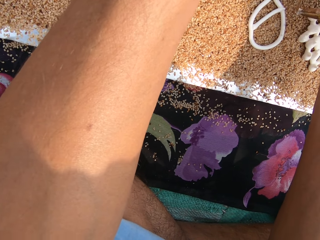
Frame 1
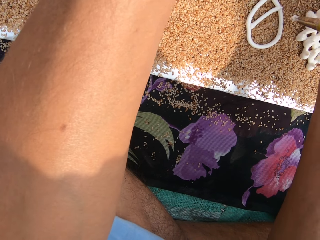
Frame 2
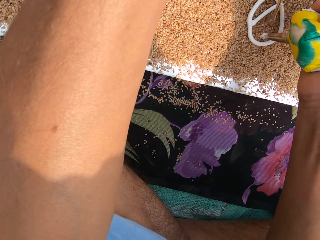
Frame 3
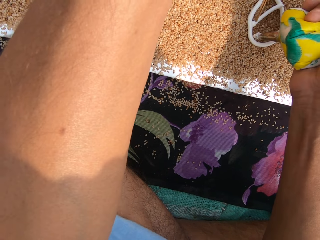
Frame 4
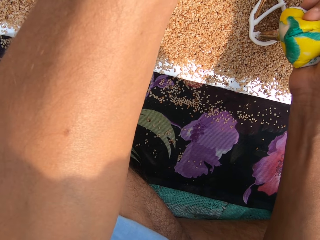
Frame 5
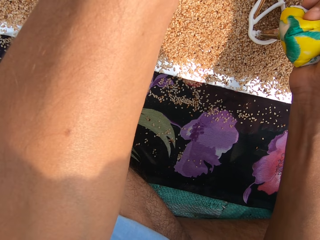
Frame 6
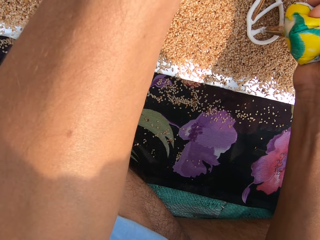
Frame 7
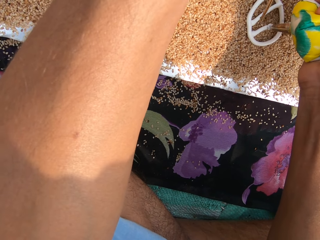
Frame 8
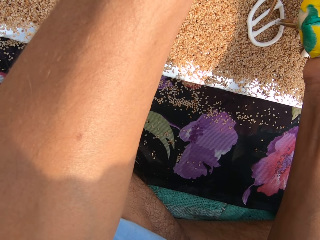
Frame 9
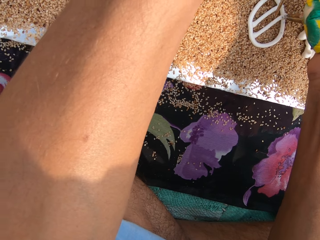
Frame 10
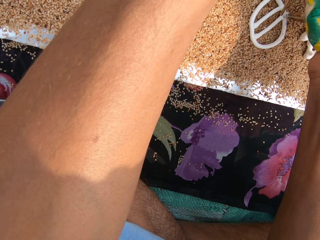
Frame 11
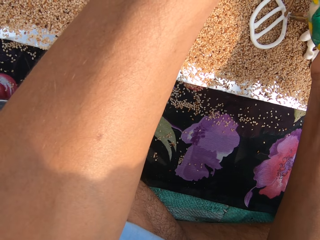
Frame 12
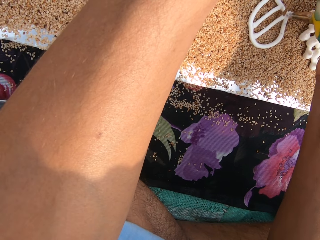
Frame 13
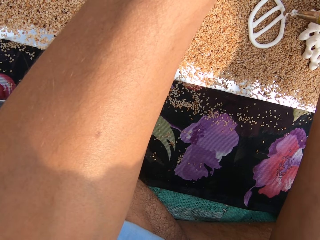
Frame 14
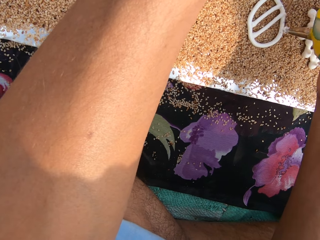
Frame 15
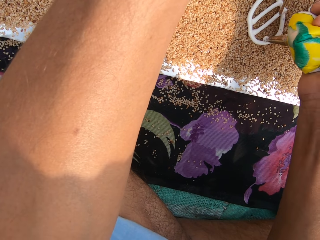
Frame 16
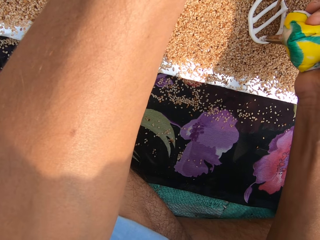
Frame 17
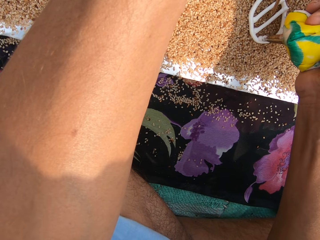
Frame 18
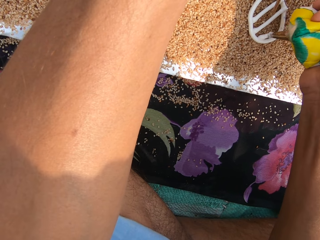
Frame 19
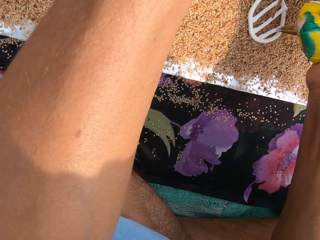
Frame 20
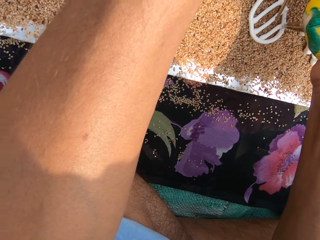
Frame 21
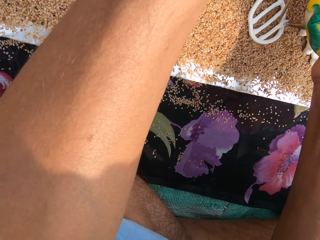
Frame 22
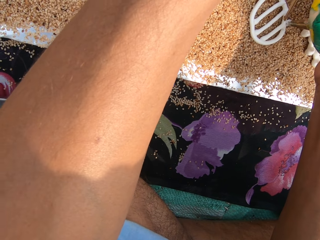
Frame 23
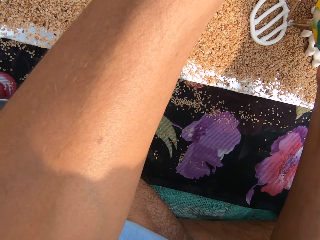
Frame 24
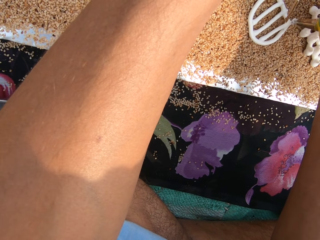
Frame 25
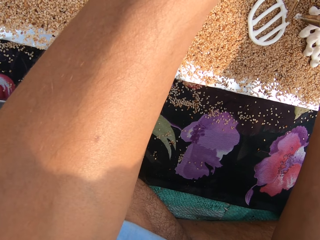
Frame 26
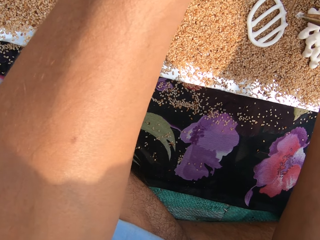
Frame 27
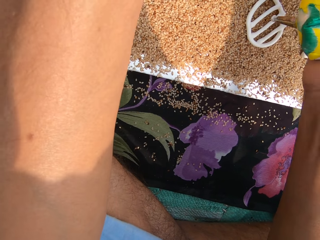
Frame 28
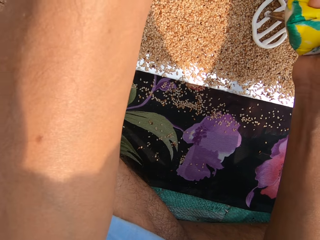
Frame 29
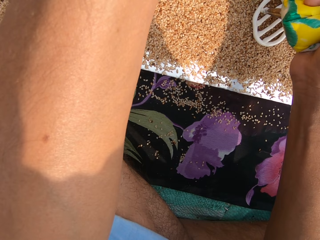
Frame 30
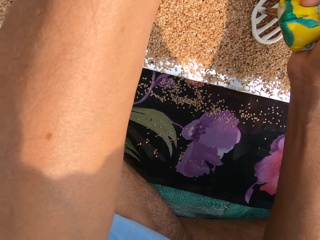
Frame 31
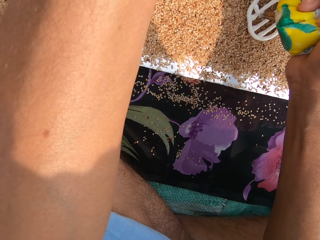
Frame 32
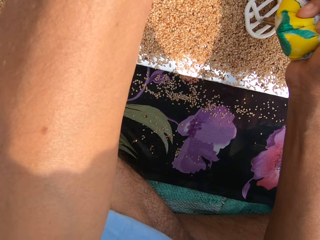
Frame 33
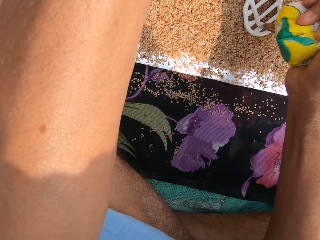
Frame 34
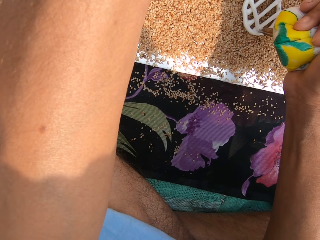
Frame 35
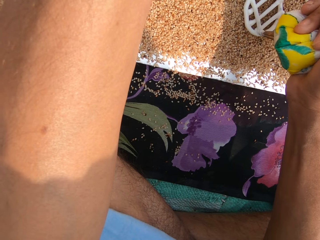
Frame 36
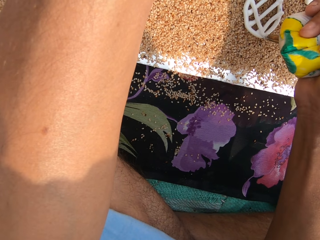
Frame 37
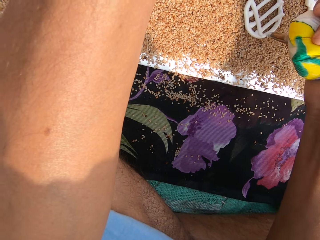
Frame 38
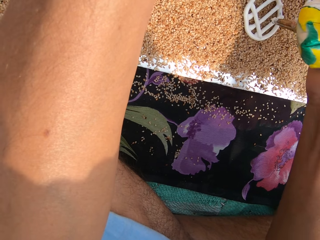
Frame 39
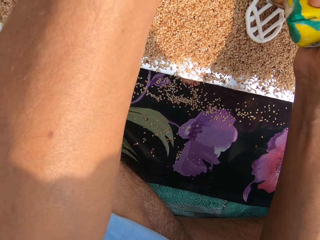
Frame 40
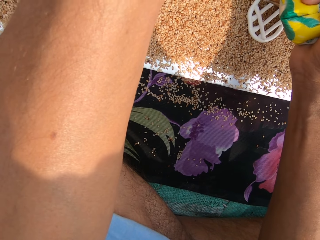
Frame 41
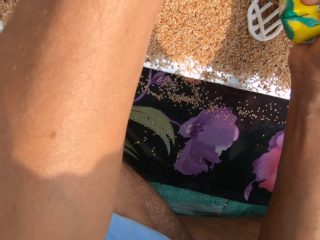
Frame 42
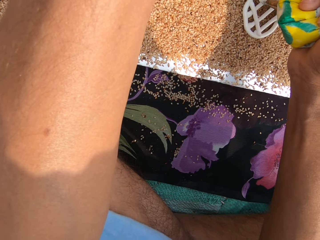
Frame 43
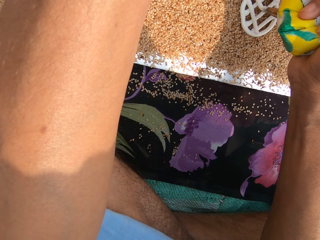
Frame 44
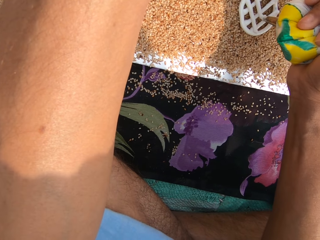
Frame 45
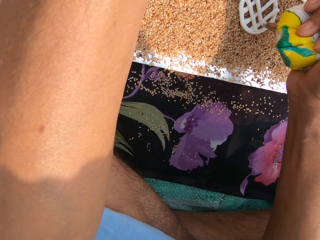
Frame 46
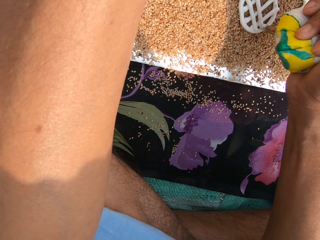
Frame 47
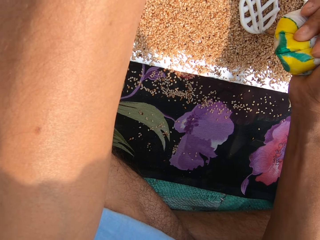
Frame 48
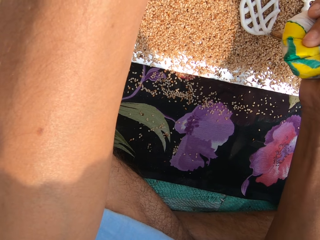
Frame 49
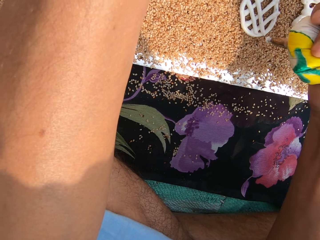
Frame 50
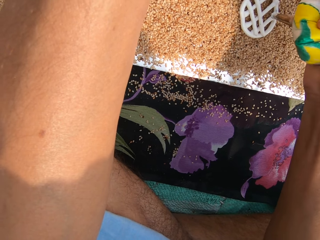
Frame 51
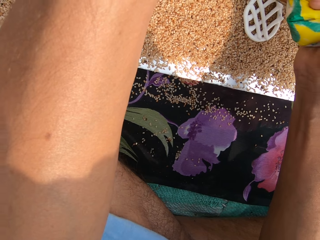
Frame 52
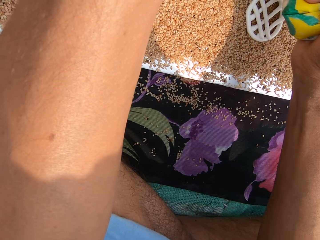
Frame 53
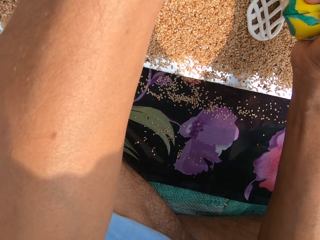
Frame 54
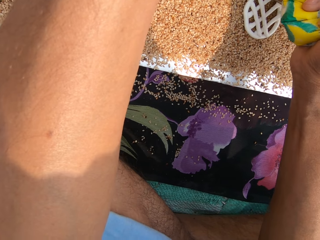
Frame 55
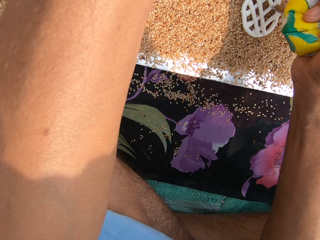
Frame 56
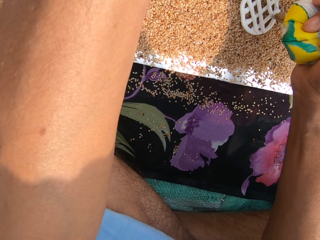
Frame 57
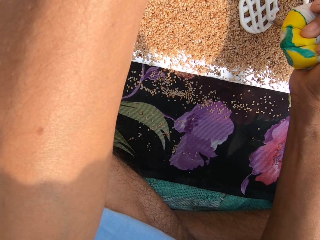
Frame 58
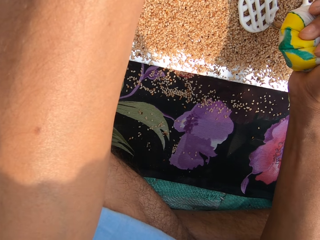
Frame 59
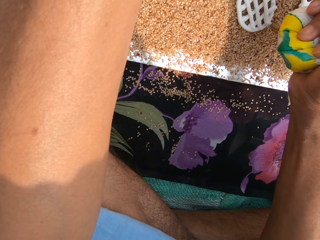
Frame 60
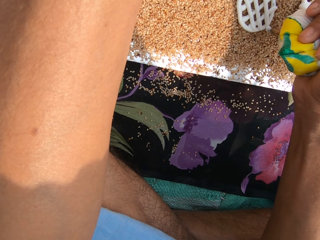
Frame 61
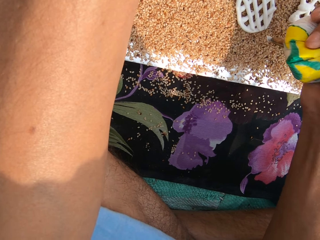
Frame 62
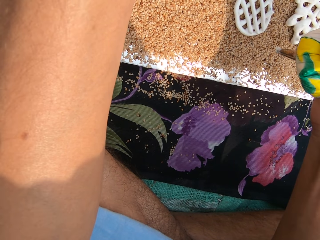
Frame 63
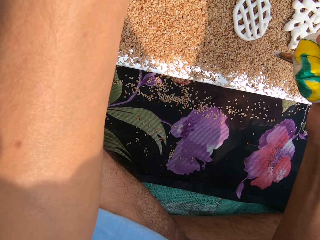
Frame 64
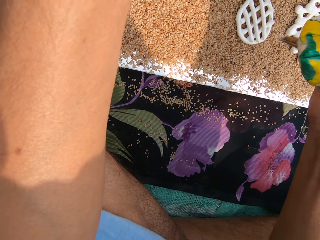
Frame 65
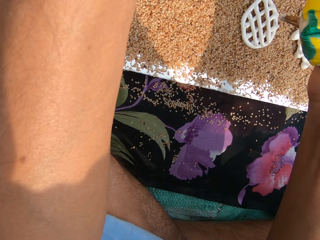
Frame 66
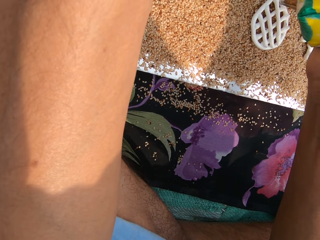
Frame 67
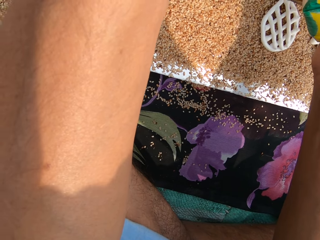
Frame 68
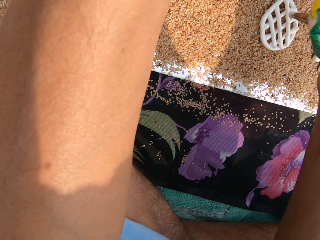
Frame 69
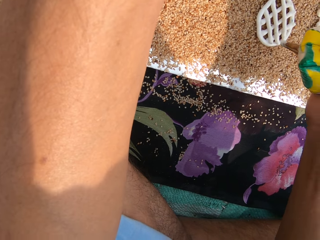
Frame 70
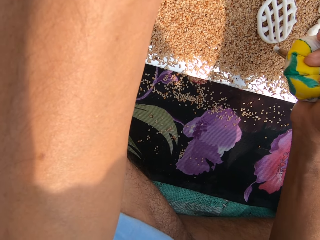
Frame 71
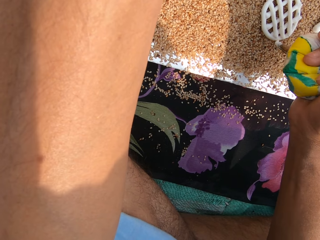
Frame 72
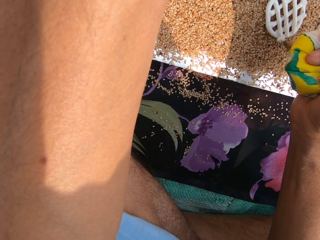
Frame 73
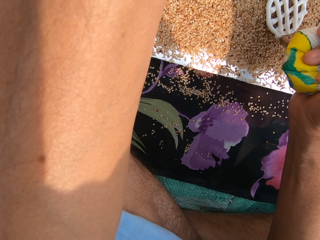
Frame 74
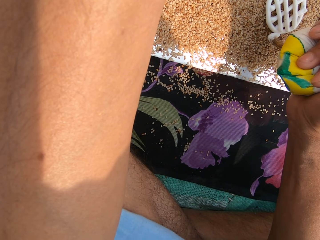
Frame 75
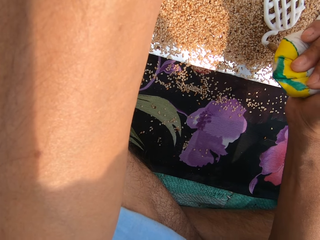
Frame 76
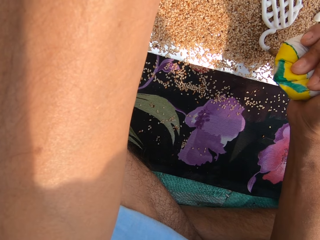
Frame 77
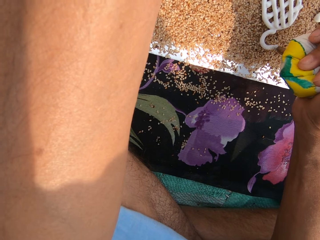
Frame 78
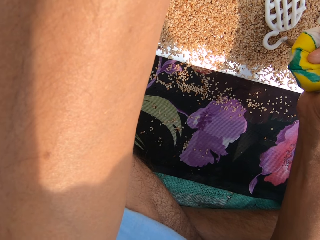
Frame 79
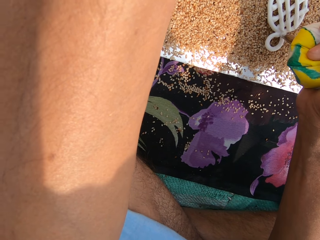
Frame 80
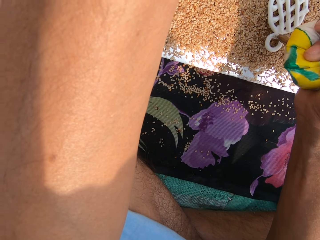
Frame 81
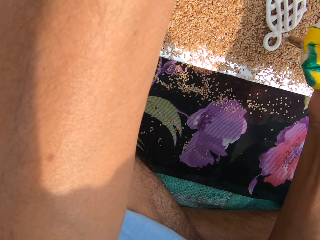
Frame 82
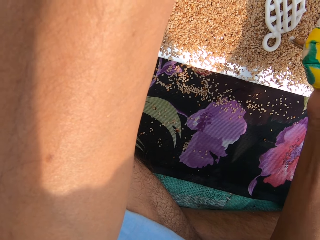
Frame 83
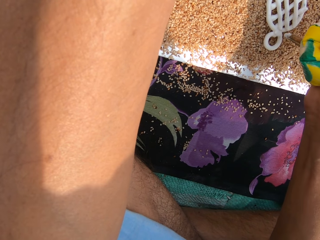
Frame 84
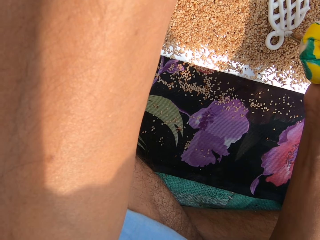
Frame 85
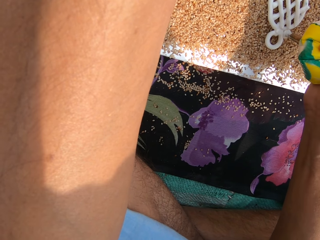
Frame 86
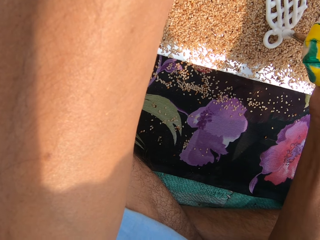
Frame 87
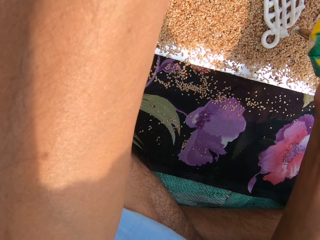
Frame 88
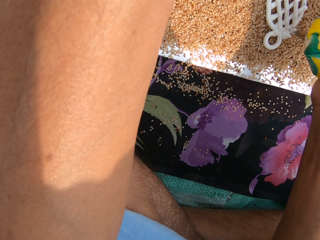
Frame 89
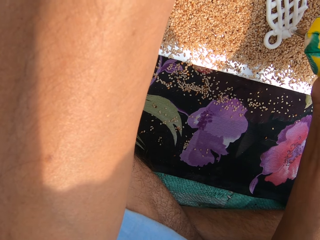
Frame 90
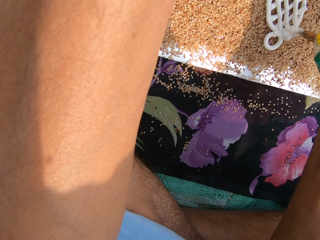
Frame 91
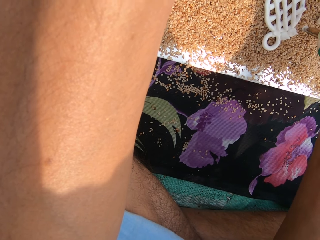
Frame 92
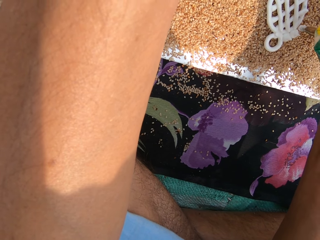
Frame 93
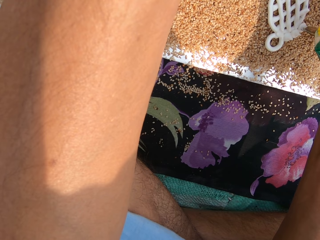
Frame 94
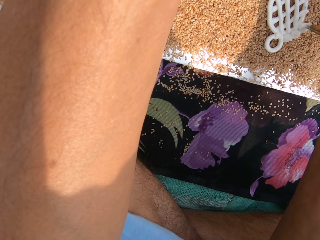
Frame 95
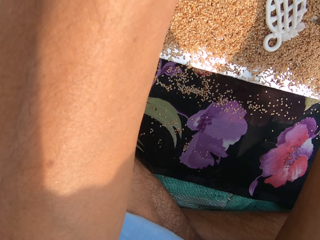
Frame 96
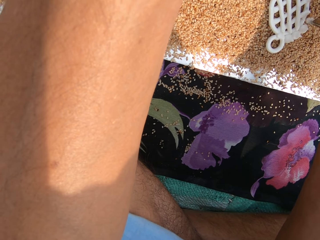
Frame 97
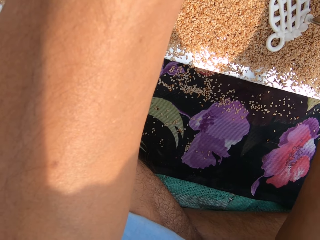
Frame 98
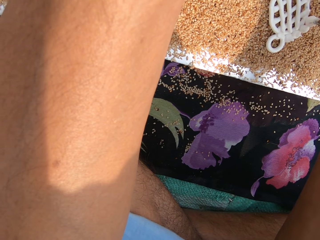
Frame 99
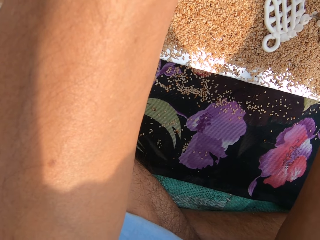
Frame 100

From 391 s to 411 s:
The camera wearer pipes the murukku paste or pastry on the grains or sand on the mat on the ground with the piping bag in his right hand. He cuts the murukku paste from the piping bag with the stick in his left hand. He pipes the murukku paste on the grains on the mat on the ground with the piping bag in his right hand. He cuts the murukku paste from the piping bag with the stick in his left hand. He pipes the murukku paste on the grains on the mat on the ground with the piping bag in his right hand. He decorates the pastry on the sand. He squeezes the pastry on the sand.

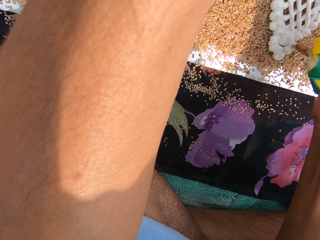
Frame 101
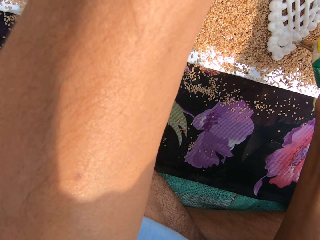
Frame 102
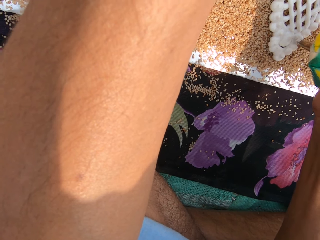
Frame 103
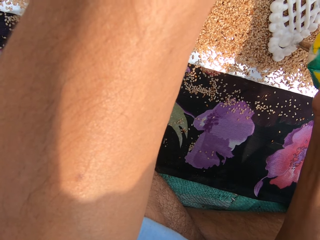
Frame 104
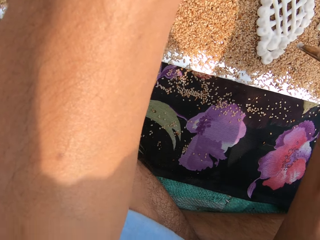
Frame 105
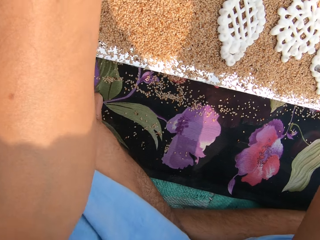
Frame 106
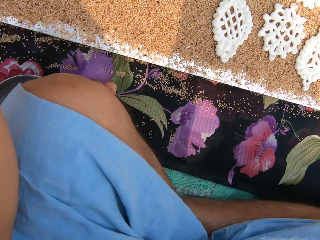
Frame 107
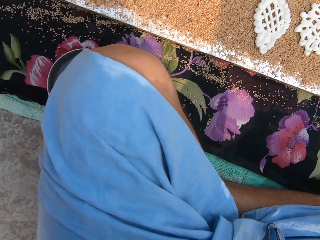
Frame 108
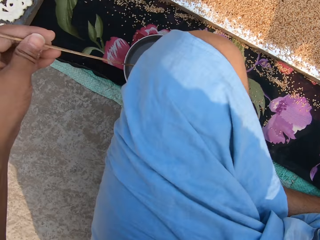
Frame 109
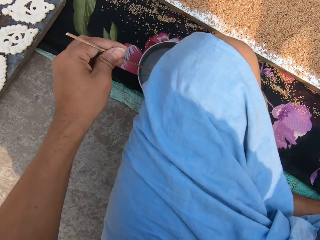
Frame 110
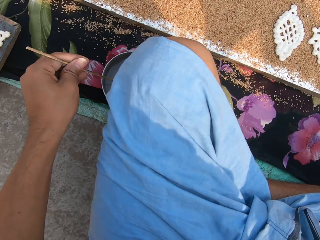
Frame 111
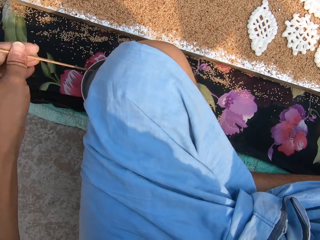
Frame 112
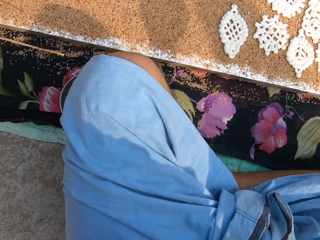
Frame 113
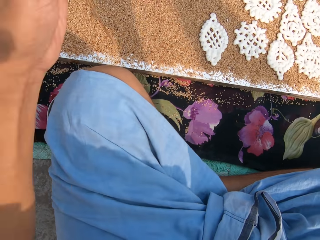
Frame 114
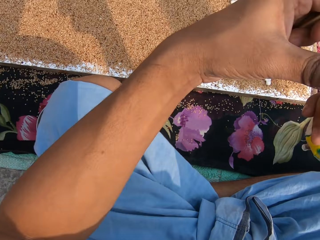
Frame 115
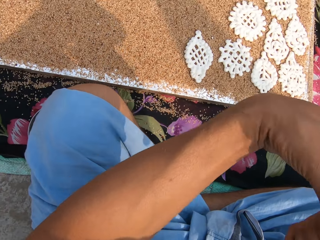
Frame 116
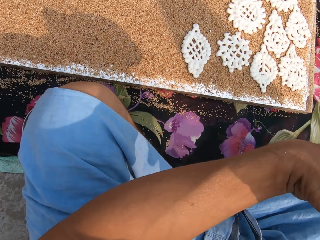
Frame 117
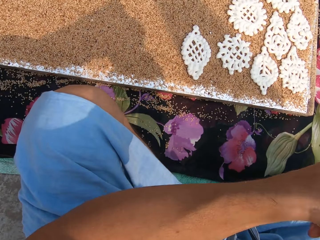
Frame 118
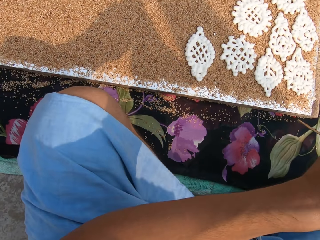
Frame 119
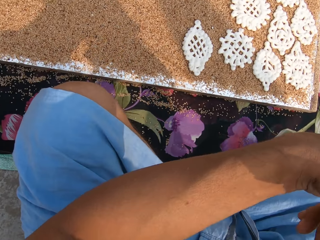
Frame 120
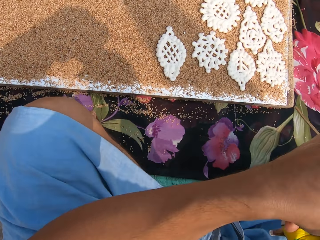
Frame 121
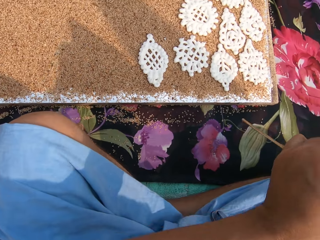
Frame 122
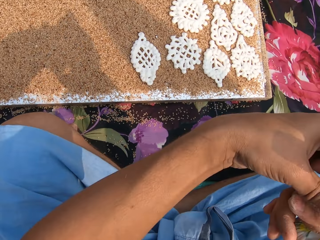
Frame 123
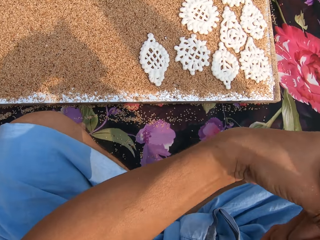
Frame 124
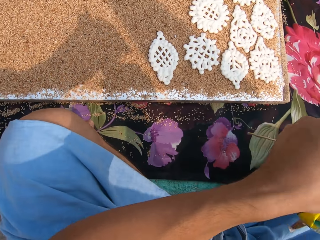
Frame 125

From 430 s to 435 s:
The camera wearer dips the stick in the bowl of water on the ground with his left hand. He removes the stick from the bowl of water on the ground with his left hand. He tightens the piping bag with both hands.
